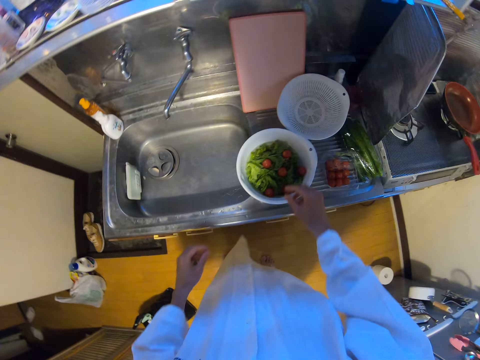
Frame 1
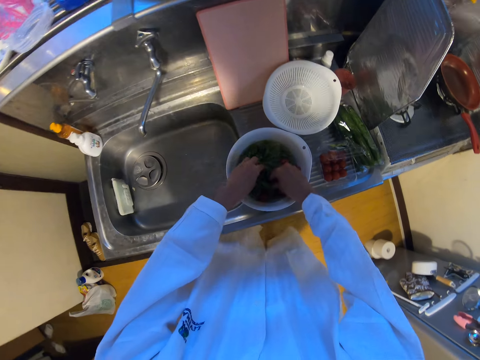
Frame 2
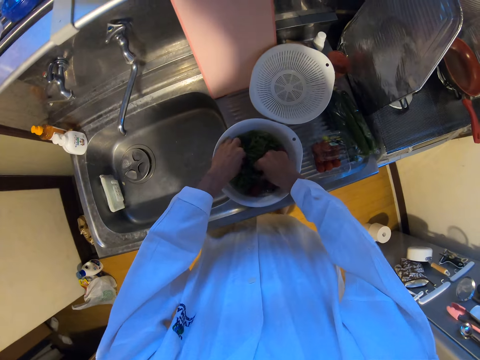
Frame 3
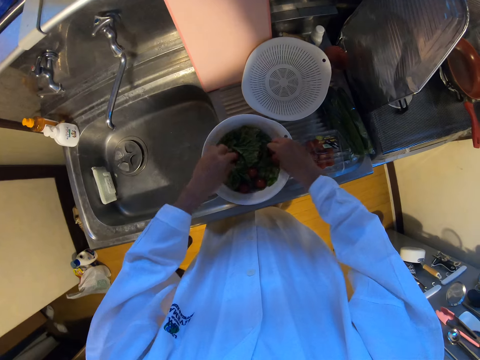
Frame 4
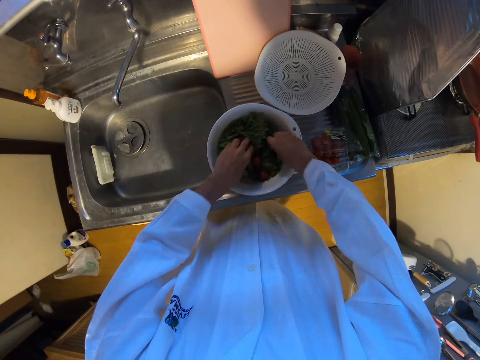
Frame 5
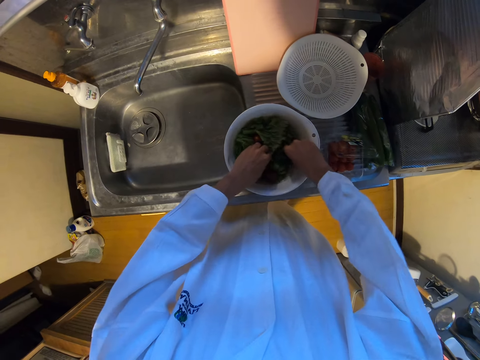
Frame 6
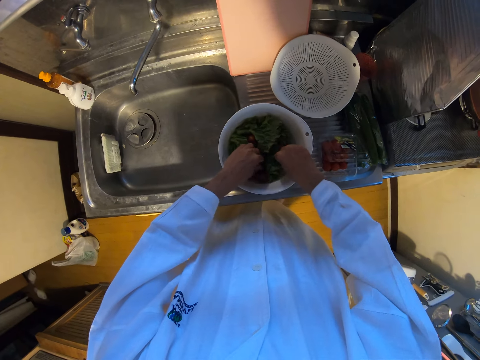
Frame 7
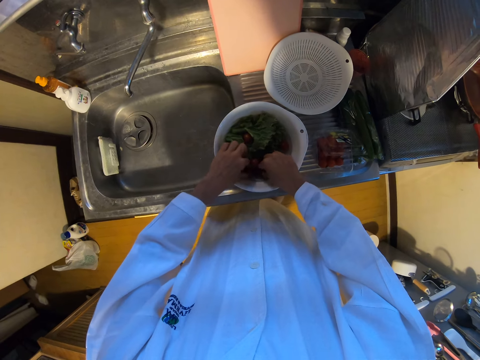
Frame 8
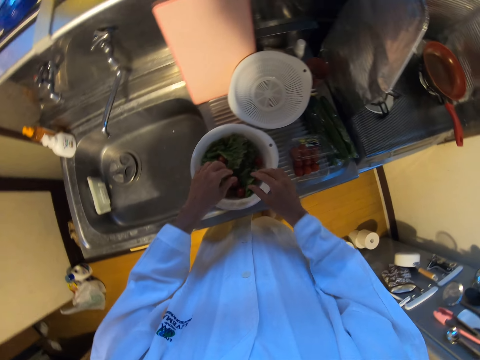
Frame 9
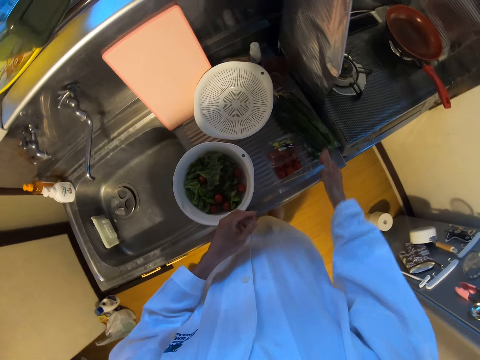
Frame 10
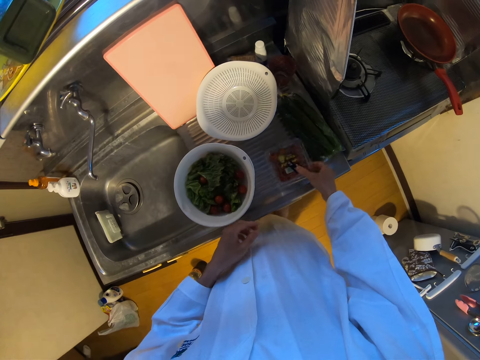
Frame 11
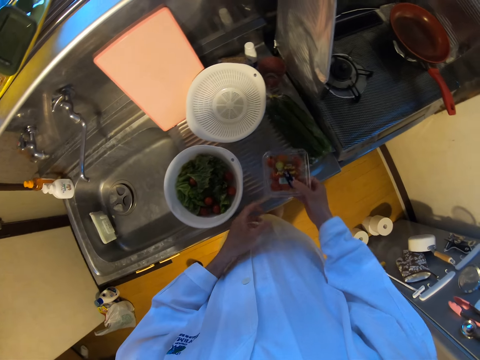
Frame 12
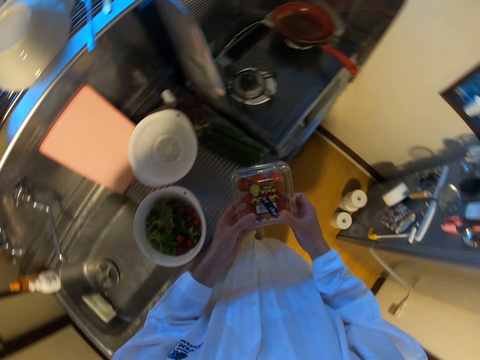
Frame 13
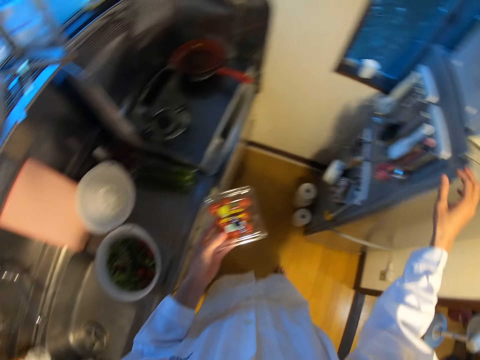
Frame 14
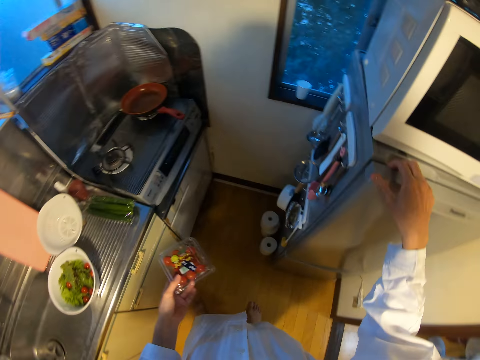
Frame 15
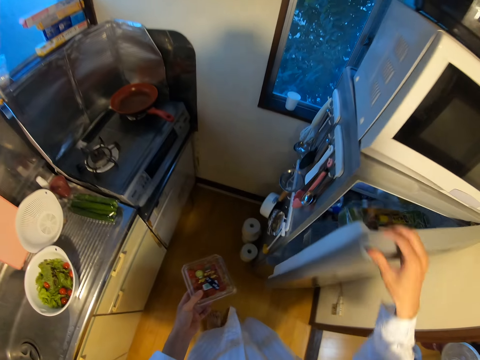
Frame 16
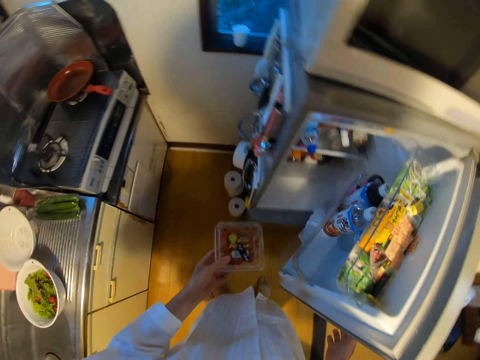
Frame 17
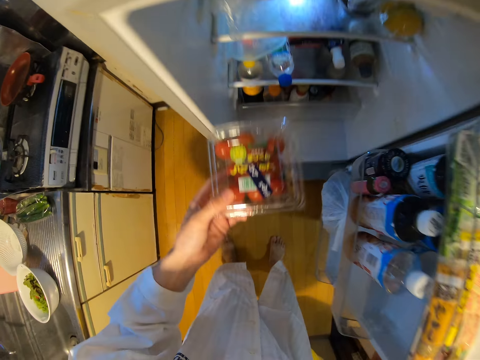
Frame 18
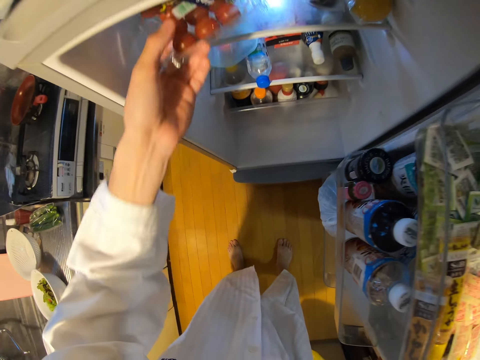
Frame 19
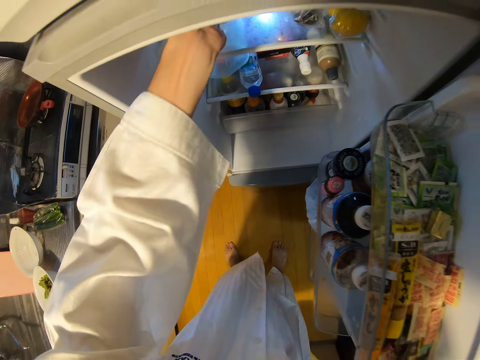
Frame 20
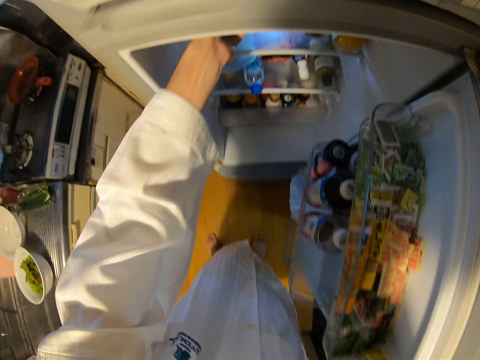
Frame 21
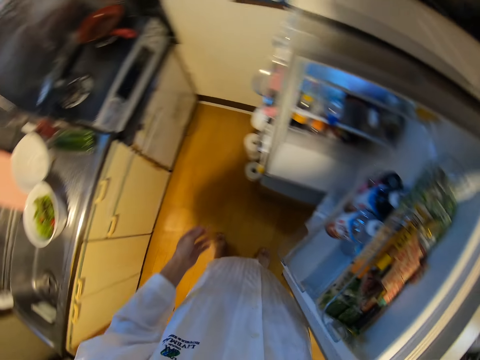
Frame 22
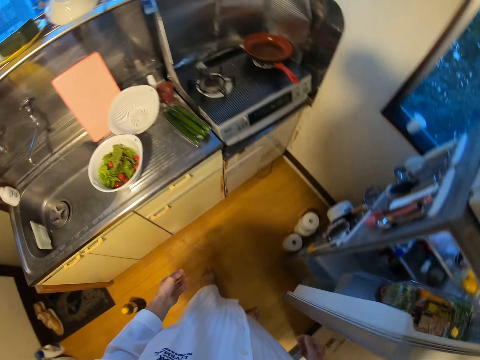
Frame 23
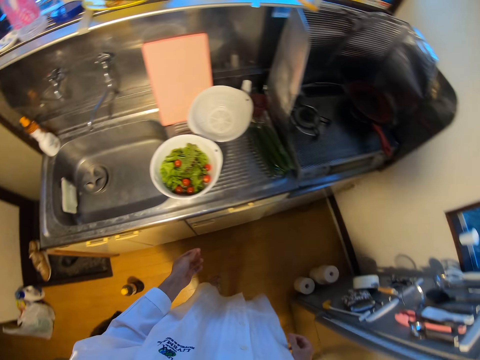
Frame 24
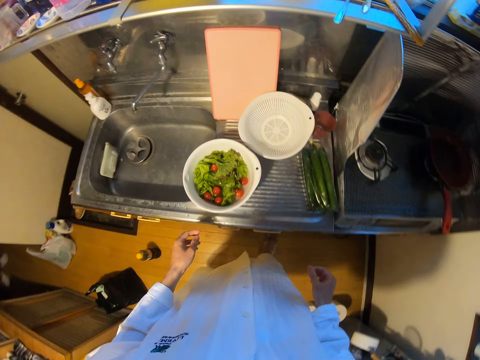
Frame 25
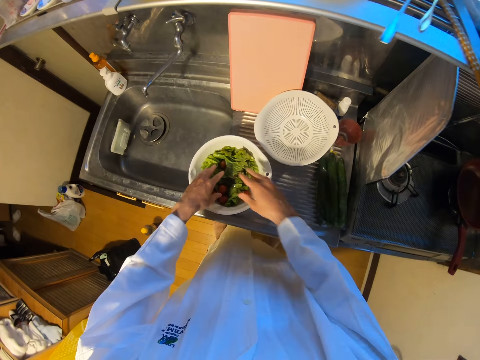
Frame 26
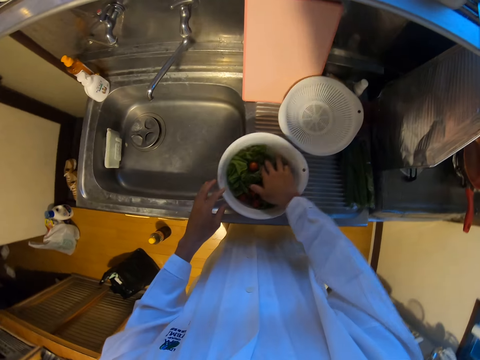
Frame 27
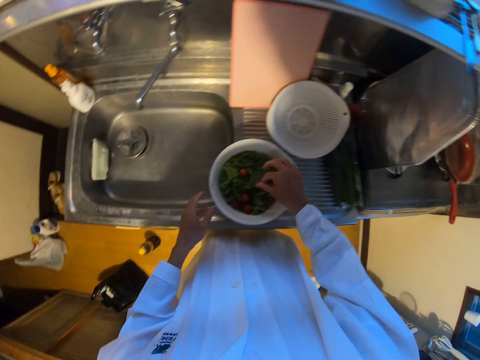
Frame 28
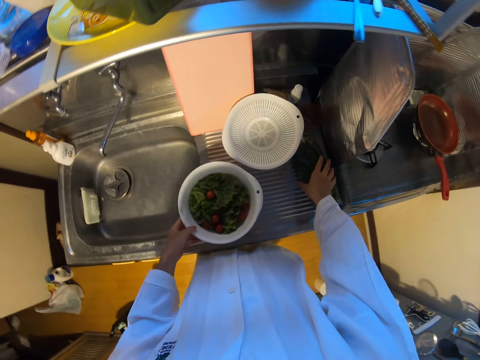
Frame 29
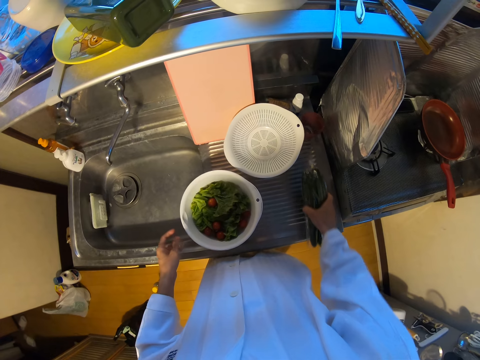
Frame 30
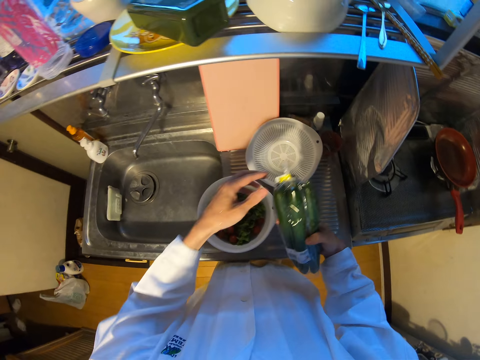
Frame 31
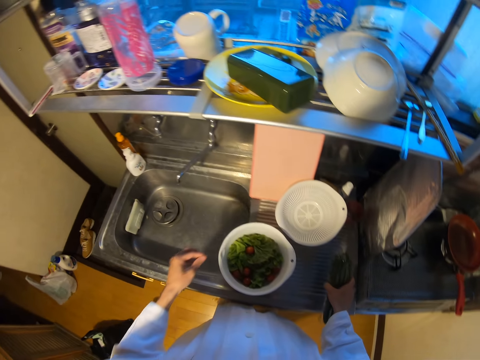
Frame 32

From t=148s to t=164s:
The camera wearer moves a step. They rinse the grapes and lettuce in the plate on the sink. They touch the vegetables. They close the box or container. They pick up the container on the sink. They move a step. They open the fridge. They put the container in the fridge. They close the fridge. They move a step. They touch the grapes and lettuce in the plate on the sink. They pick up the nylon or courgette on the sink.

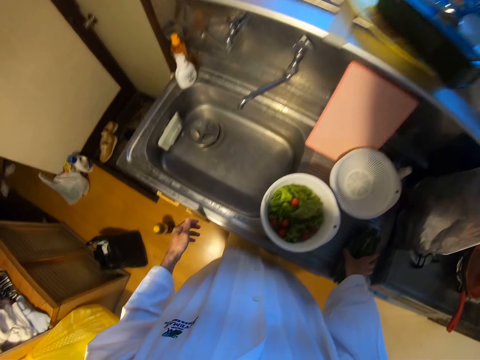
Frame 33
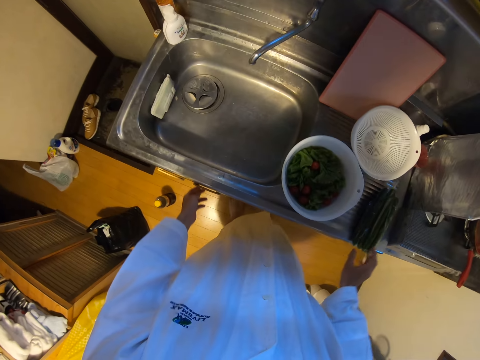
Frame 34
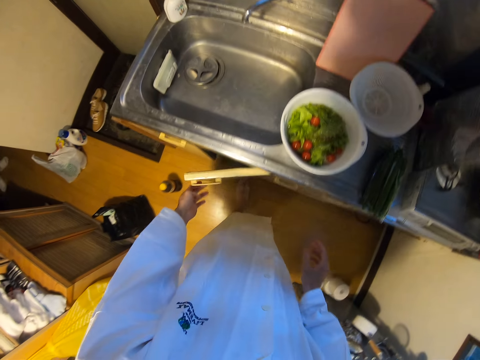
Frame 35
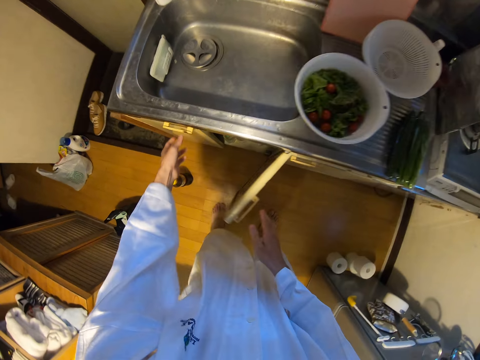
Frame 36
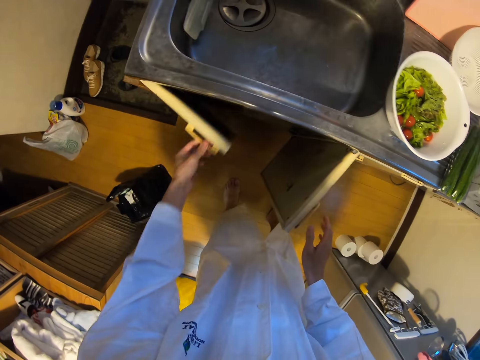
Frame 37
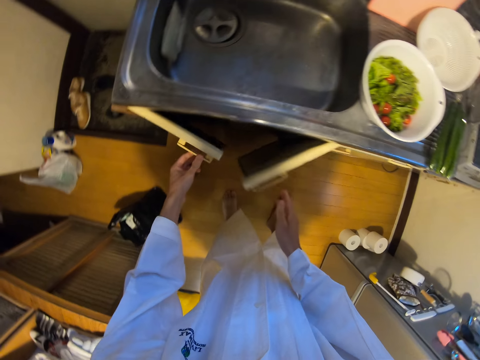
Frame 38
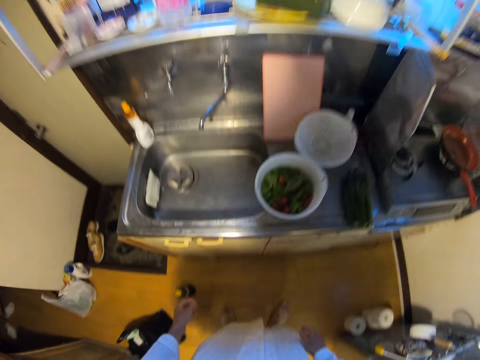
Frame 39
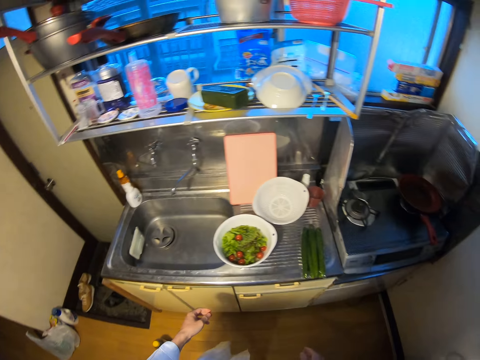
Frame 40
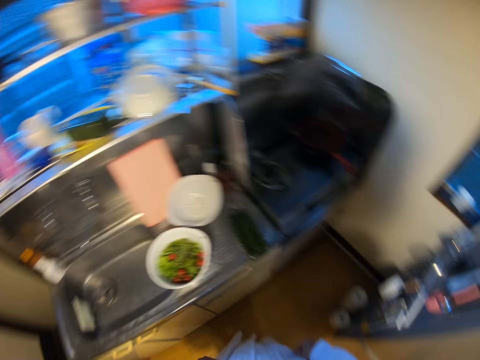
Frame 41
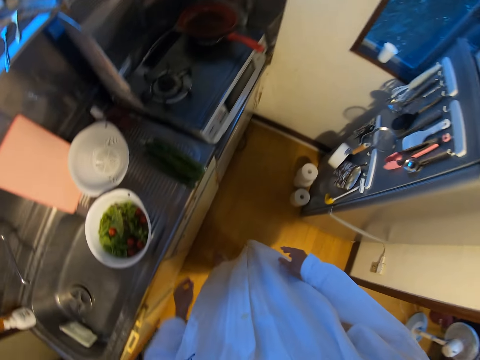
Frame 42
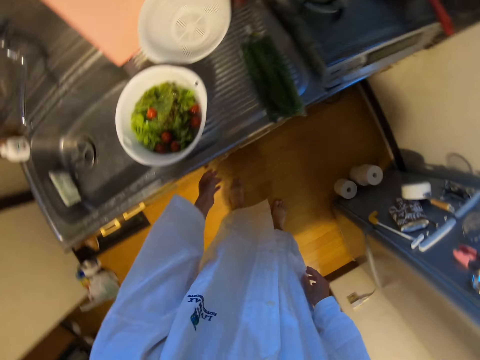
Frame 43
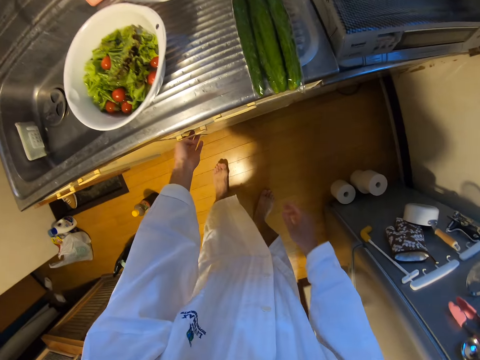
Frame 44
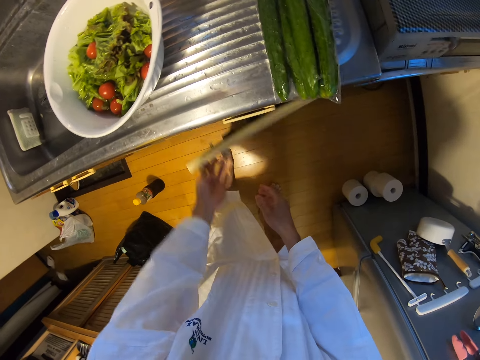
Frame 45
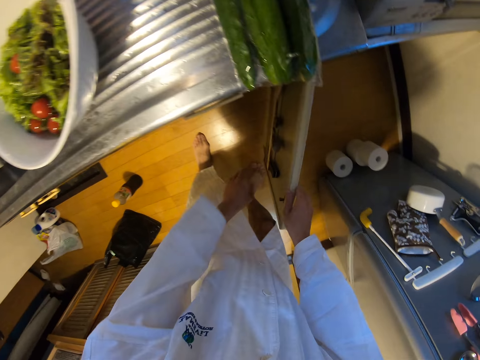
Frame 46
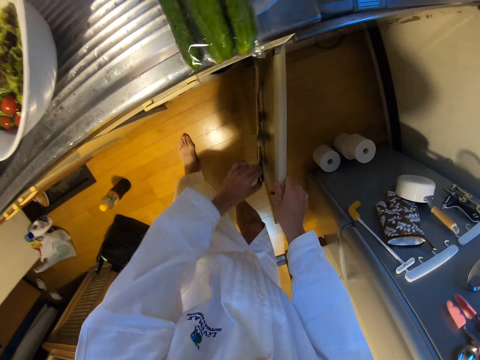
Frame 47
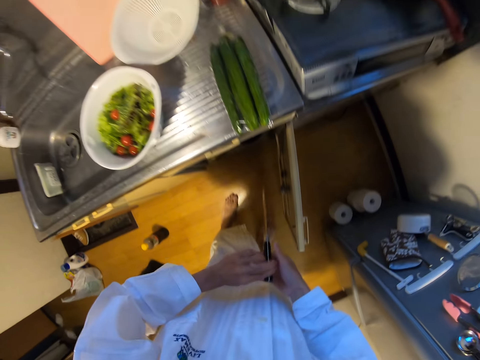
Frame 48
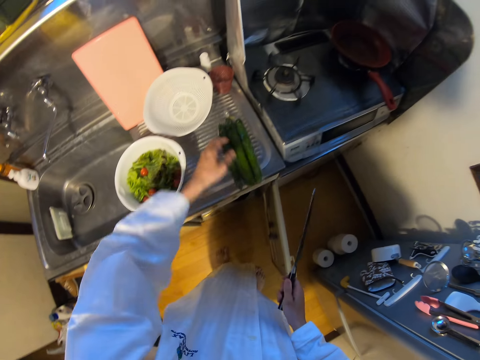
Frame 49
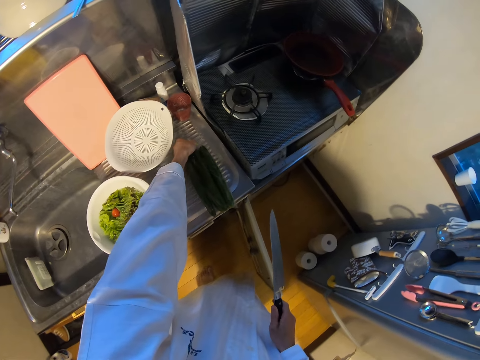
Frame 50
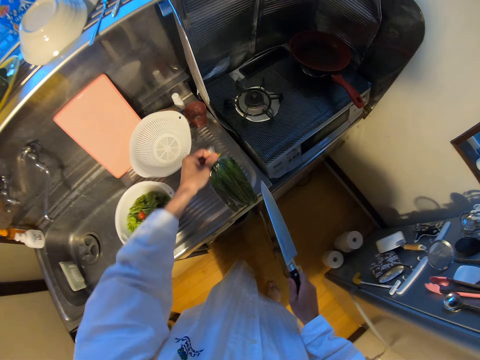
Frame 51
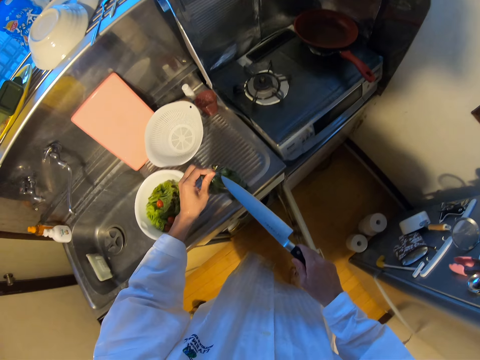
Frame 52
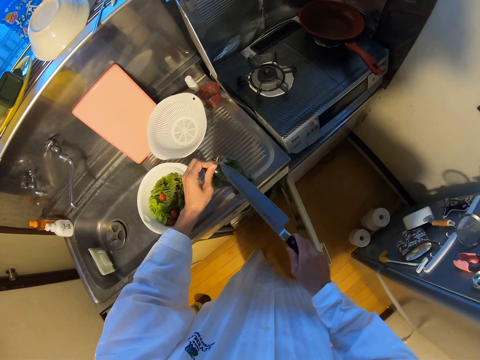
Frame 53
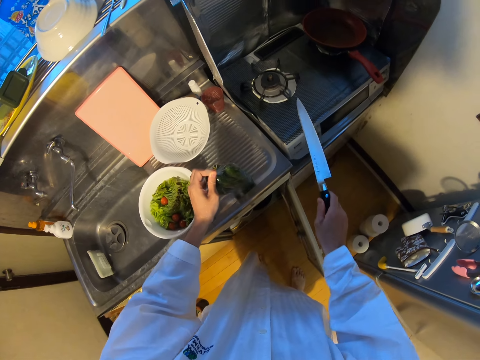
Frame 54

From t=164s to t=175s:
The camera wearer drops the nylon on the sink. He opens a cupboard in the kitchen. He closes the cupboard in the kitchen. He opens the cupboard in the kitchen. He picks up a knife from the cupboard with his left hand. He switches the knife to his right hand. He lifts the nylon or courgette on the sink. He cuts the nylon with the knife.
